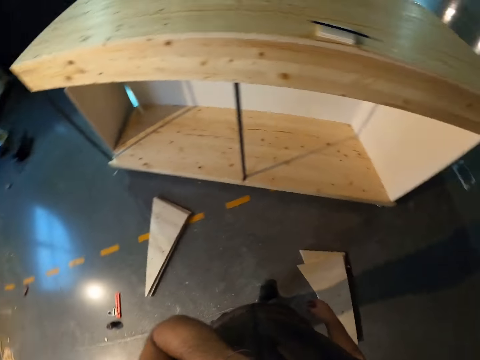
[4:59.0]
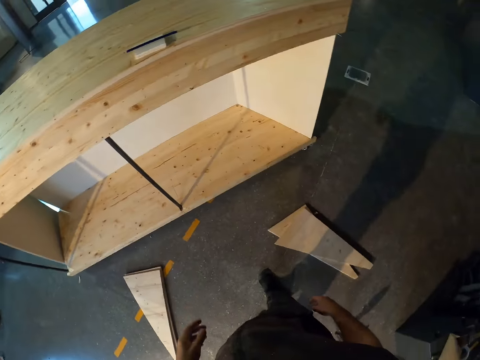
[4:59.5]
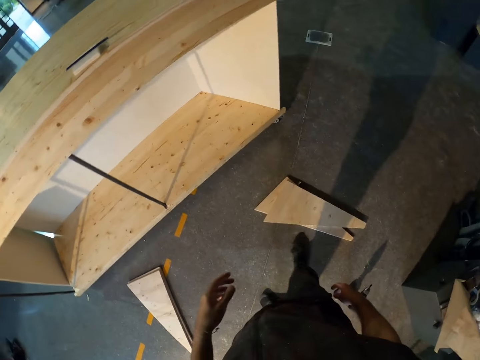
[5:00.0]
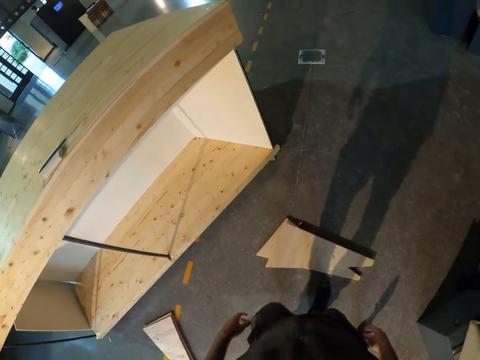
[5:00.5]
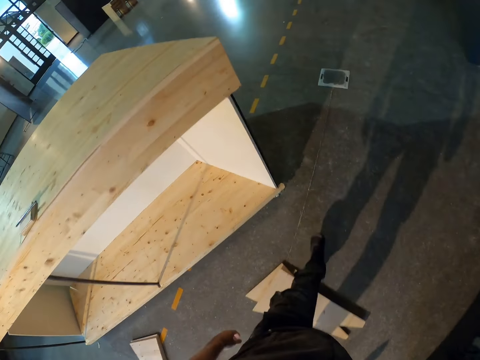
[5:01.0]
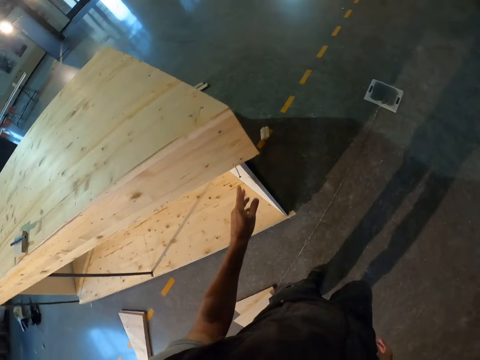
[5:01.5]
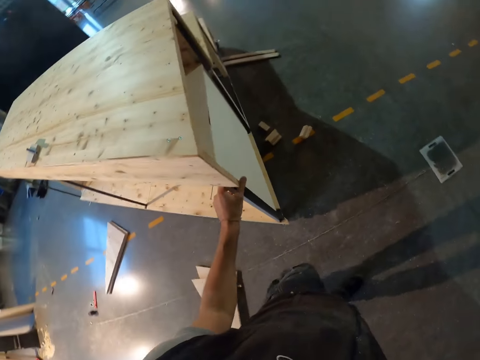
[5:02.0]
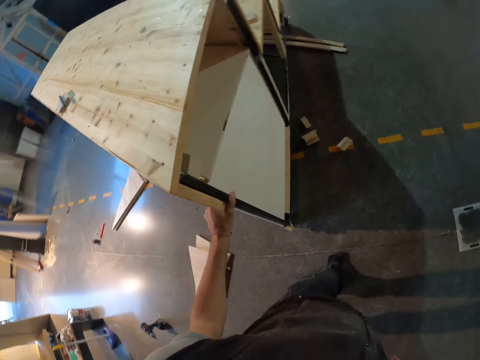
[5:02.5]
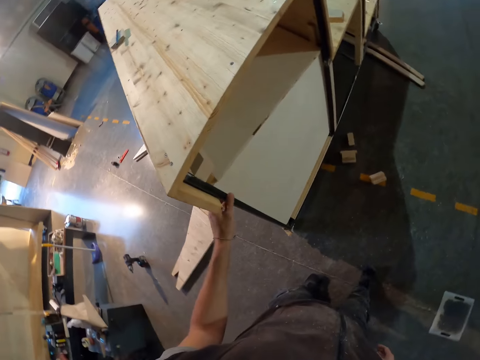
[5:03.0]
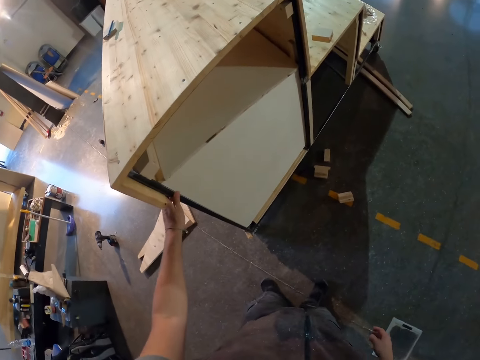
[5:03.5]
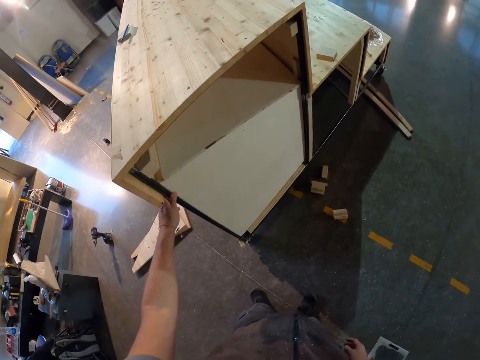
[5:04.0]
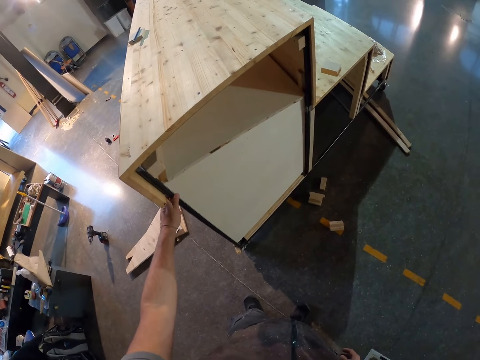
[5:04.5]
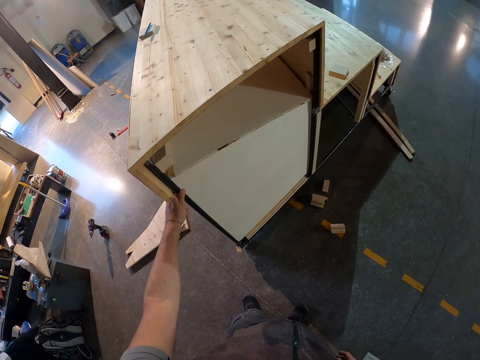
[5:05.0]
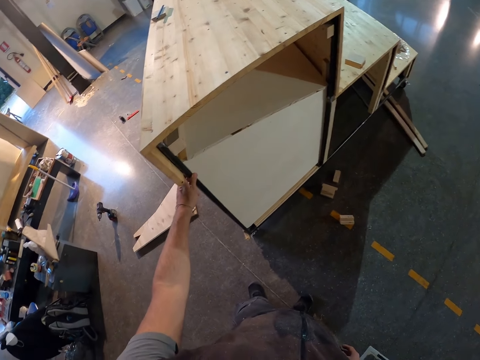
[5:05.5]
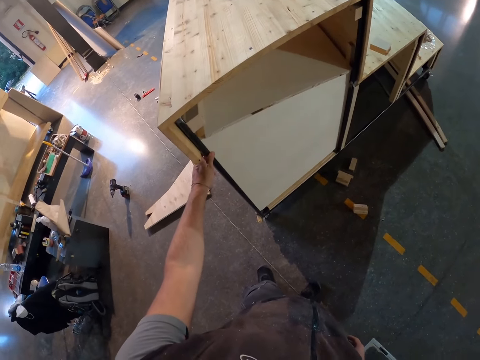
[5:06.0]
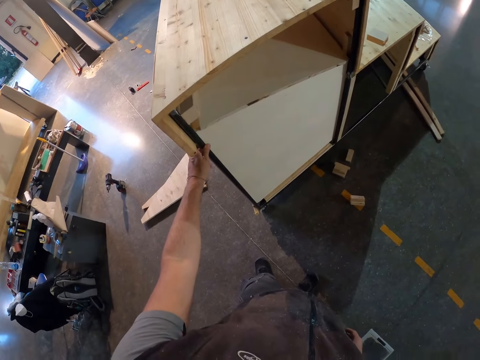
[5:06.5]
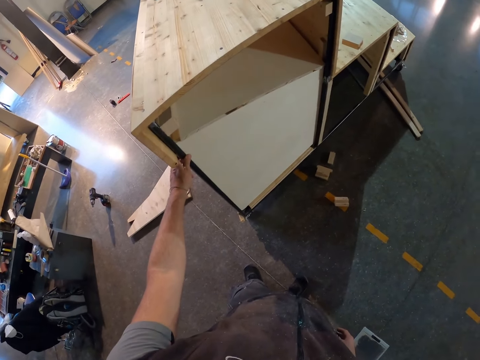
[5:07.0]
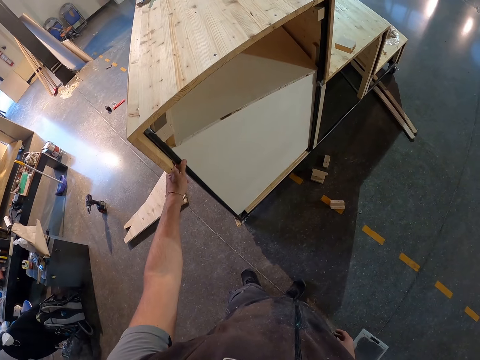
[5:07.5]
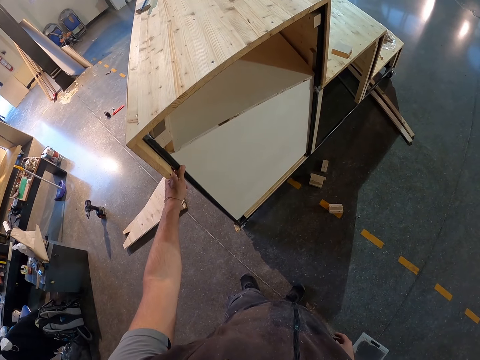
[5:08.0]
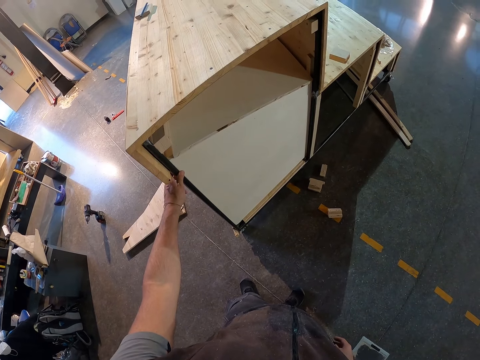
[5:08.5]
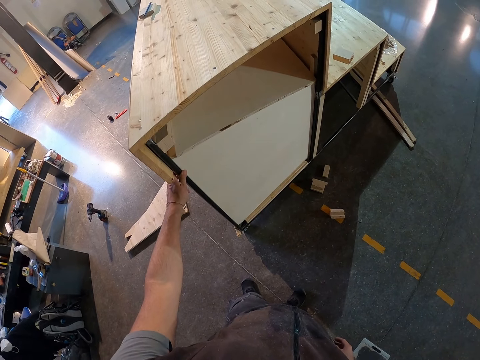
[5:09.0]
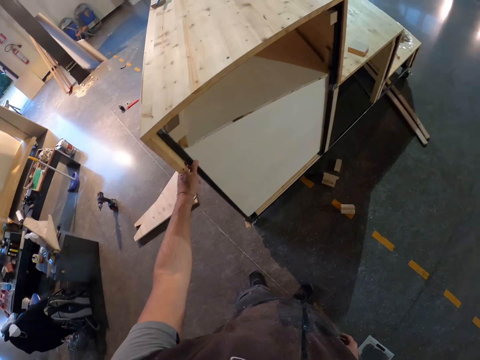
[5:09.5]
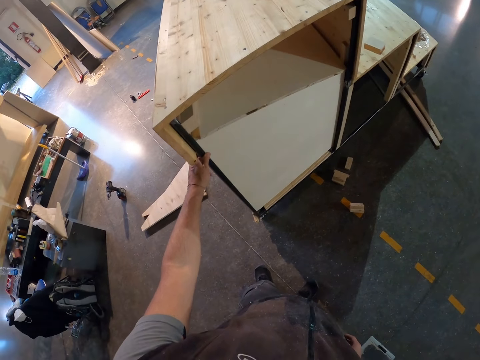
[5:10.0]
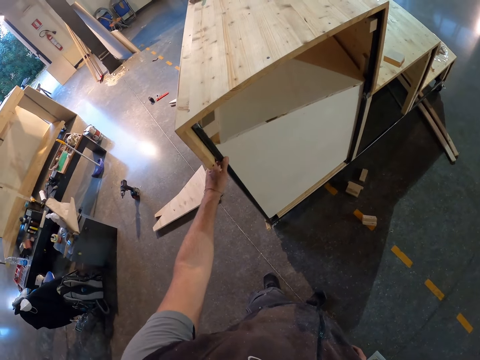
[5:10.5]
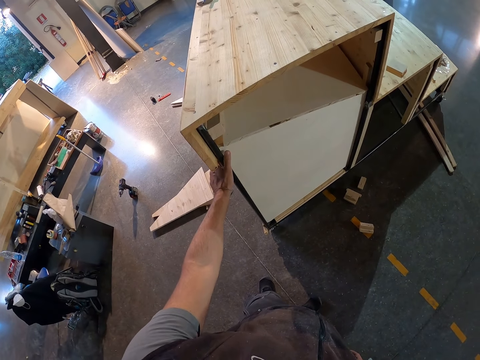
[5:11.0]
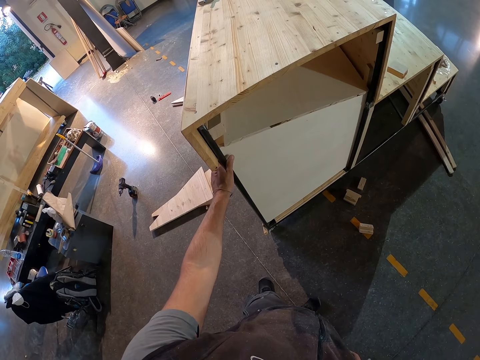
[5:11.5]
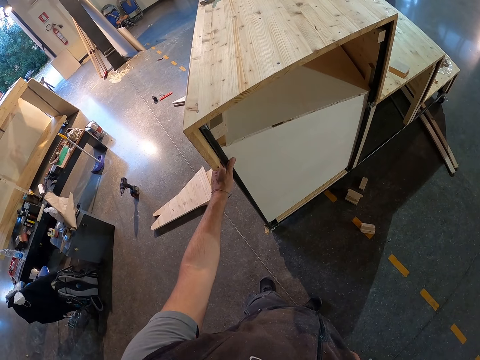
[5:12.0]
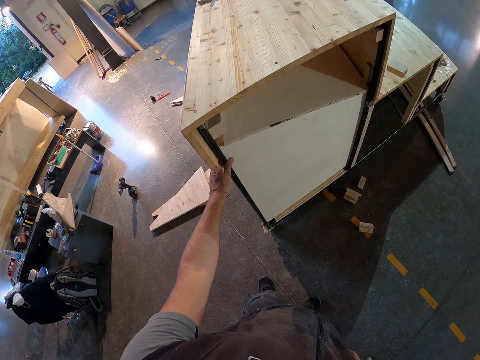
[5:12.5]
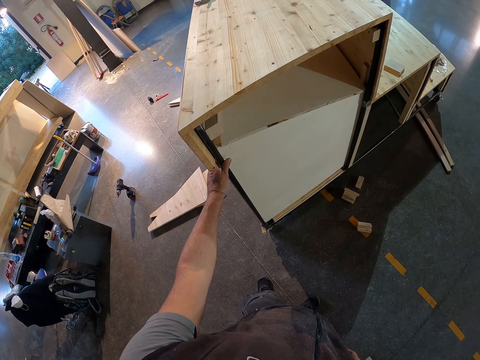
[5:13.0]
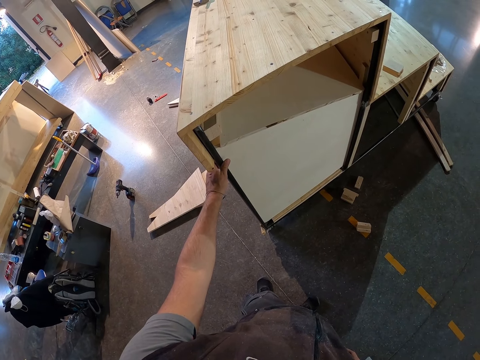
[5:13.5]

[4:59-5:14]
The camera wearer walks. He holds a wooden platform with his left hand. He touches the wooden shelf.

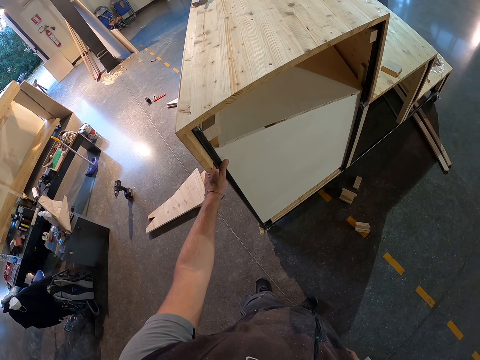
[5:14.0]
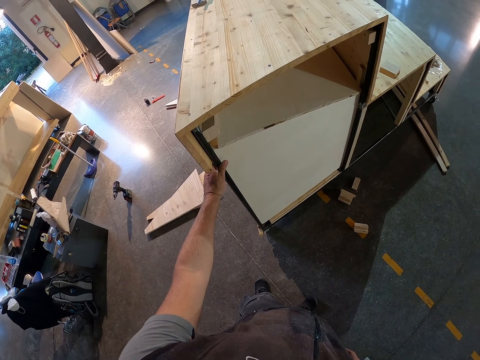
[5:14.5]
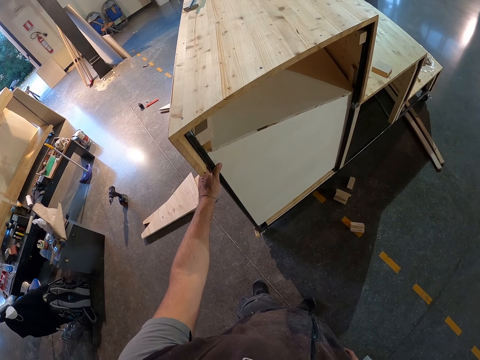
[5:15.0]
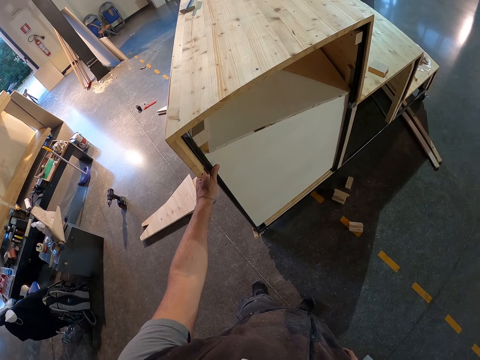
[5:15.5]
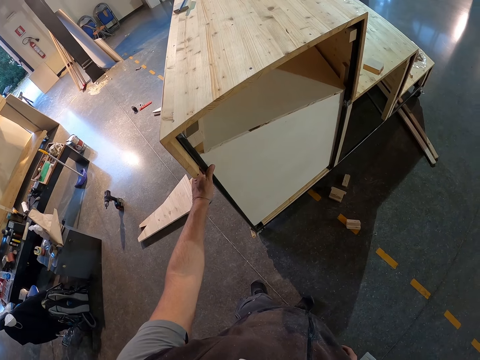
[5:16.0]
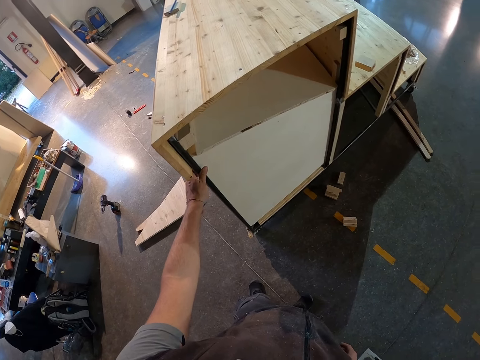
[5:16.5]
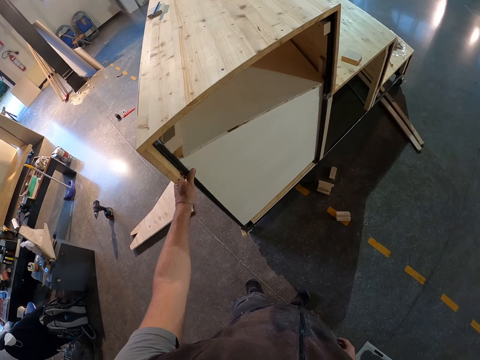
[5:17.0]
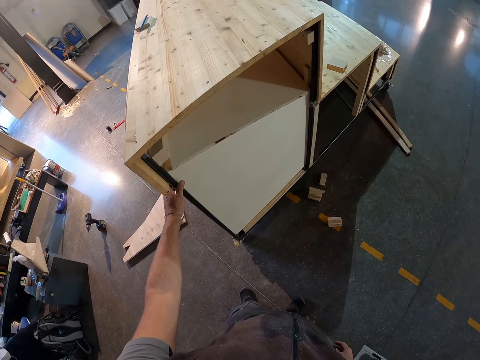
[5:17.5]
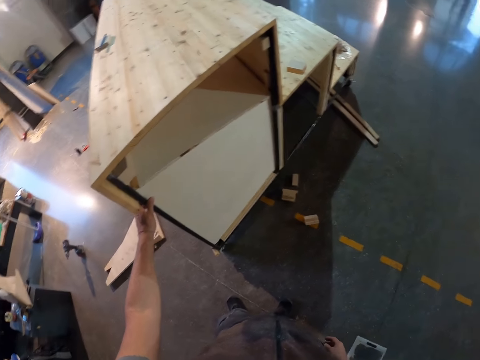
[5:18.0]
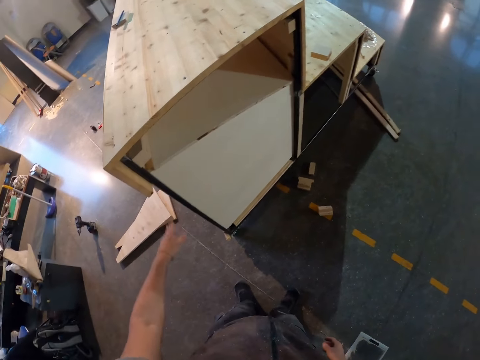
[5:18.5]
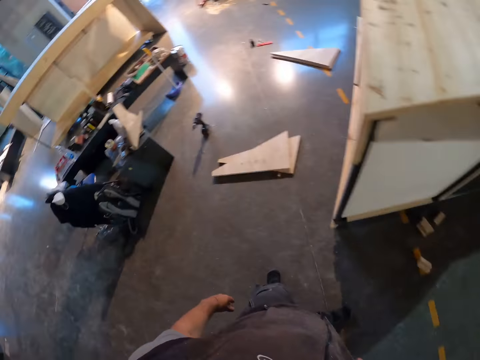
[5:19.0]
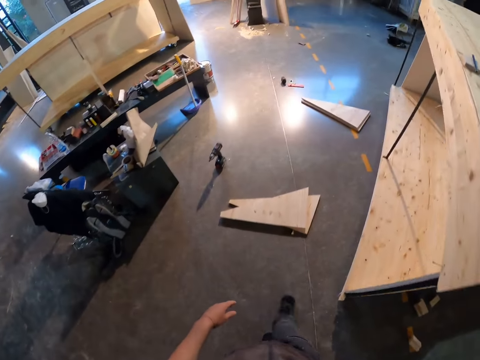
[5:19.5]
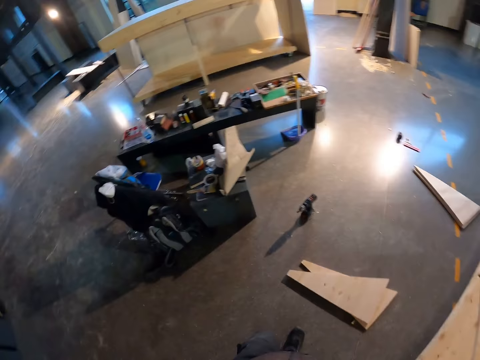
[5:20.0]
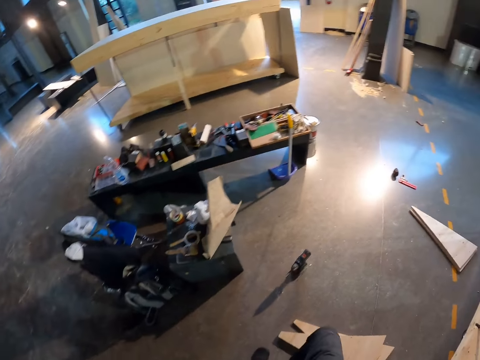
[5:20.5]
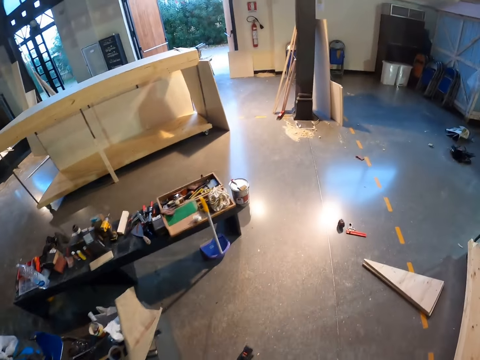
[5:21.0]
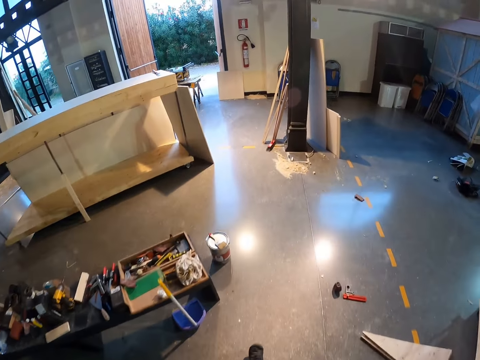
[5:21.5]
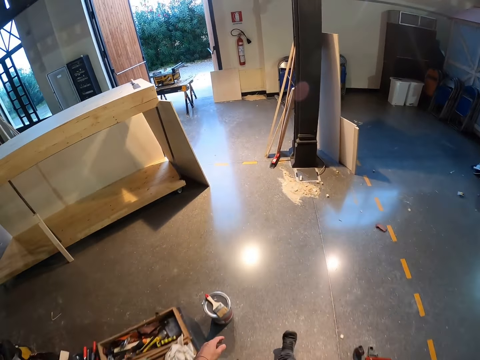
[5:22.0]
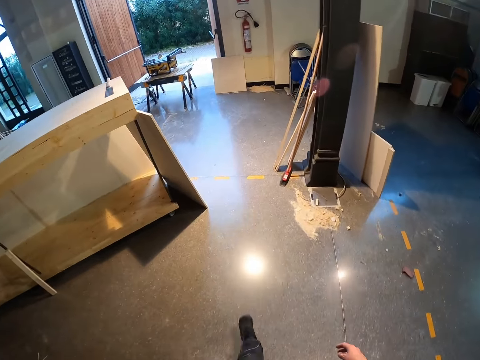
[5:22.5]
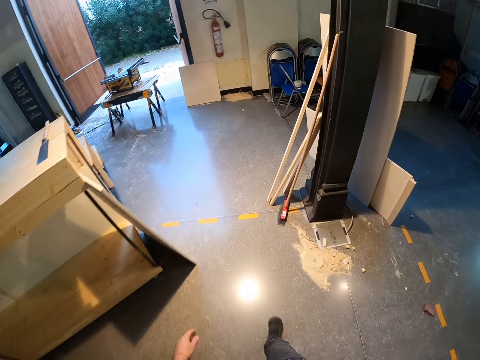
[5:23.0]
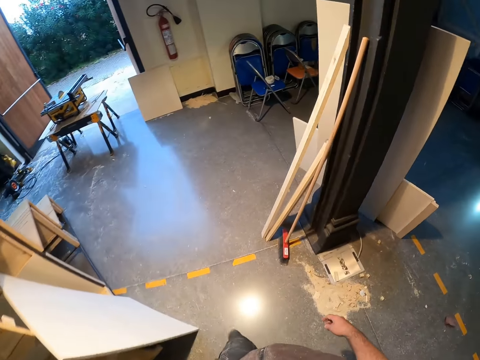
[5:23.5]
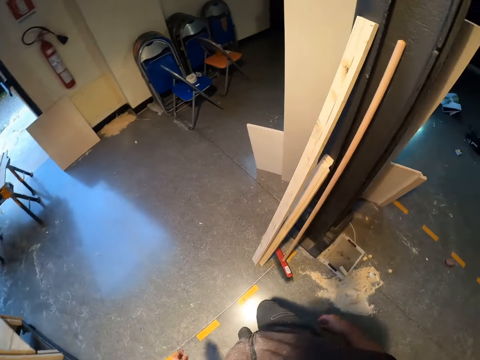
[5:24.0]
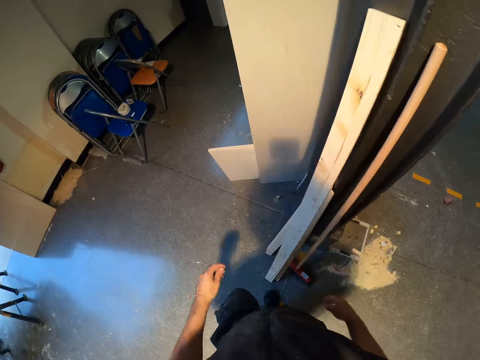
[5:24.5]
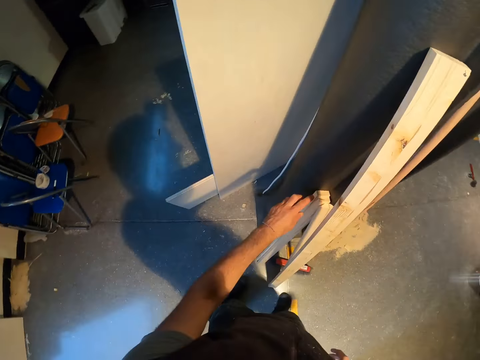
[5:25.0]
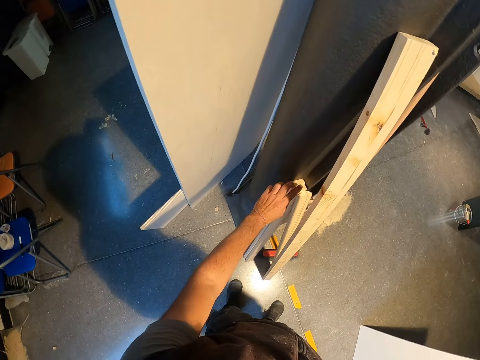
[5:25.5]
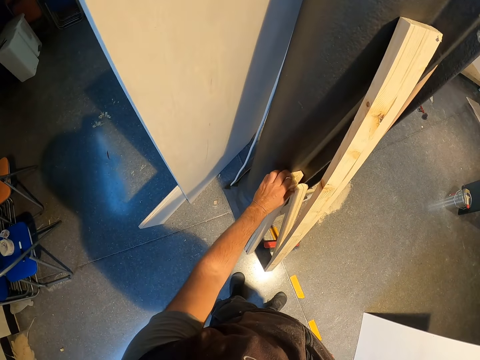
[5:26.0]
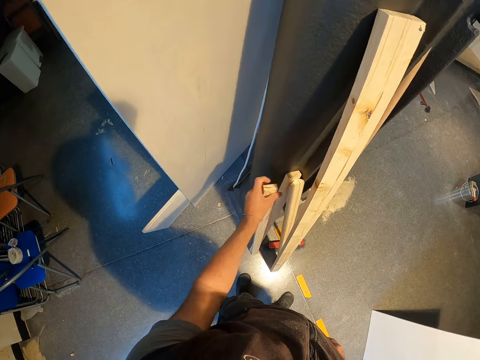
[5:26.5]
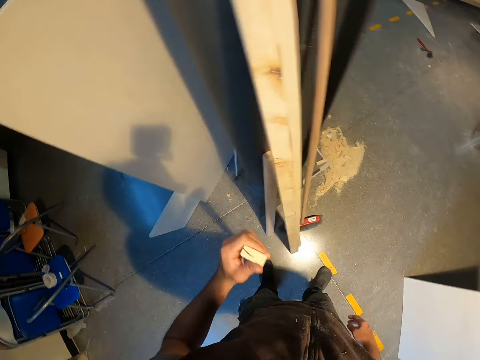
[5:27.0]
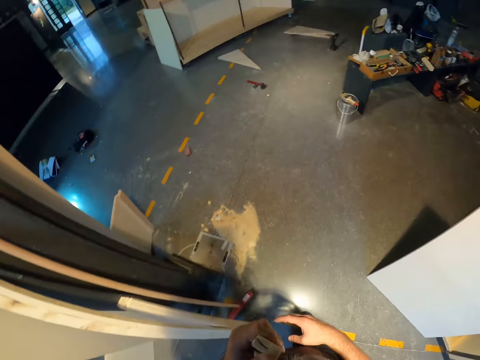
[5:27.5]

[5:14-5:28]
The camera wearer walks. He walks again. He picks a wooden plank from the floor with his left hand.
